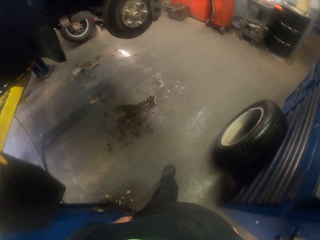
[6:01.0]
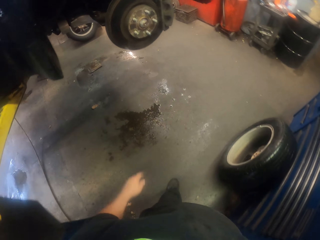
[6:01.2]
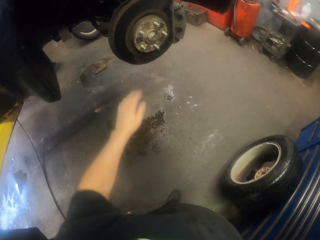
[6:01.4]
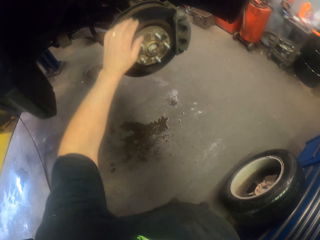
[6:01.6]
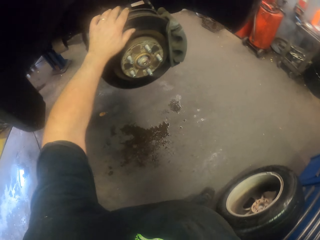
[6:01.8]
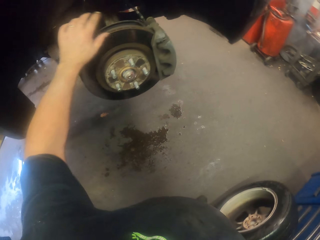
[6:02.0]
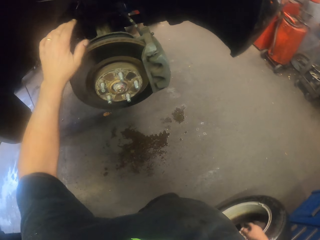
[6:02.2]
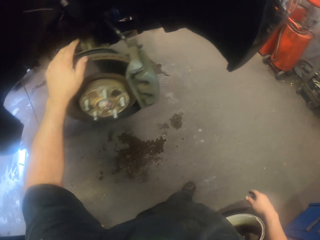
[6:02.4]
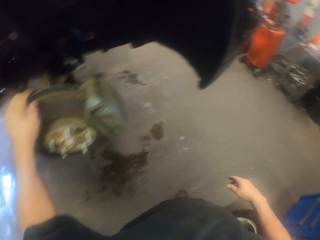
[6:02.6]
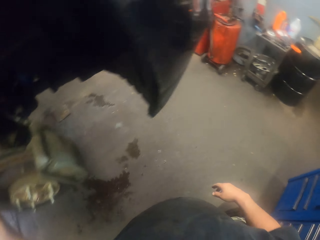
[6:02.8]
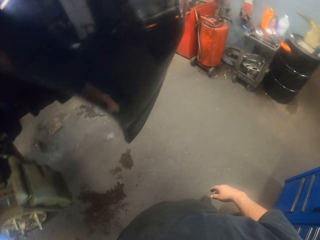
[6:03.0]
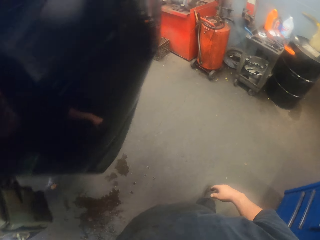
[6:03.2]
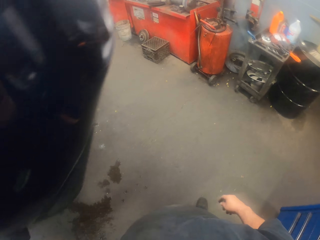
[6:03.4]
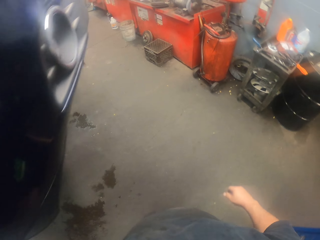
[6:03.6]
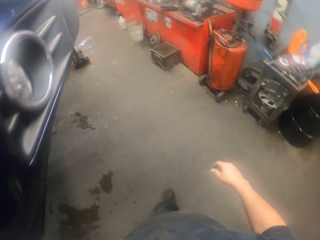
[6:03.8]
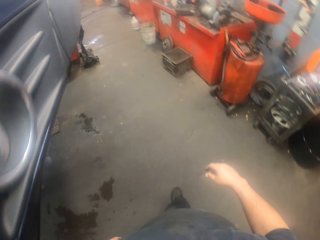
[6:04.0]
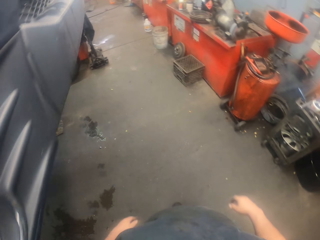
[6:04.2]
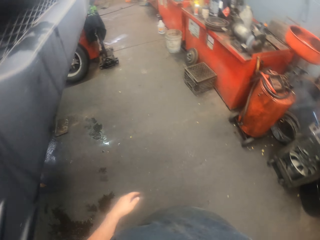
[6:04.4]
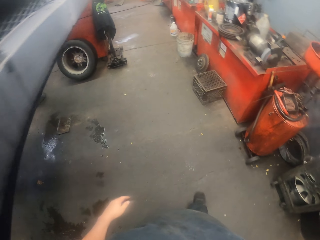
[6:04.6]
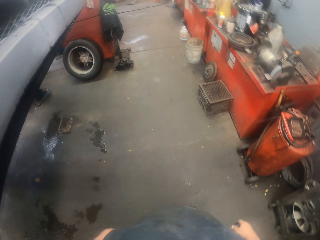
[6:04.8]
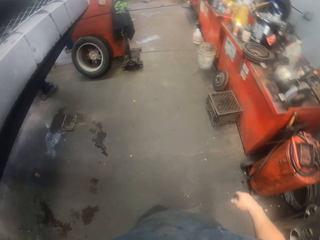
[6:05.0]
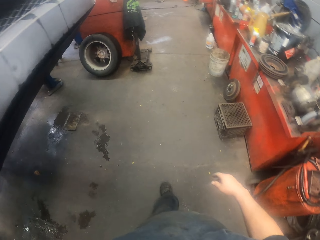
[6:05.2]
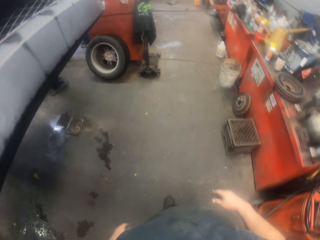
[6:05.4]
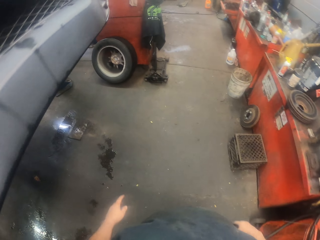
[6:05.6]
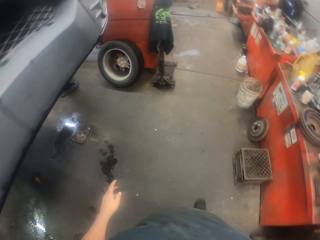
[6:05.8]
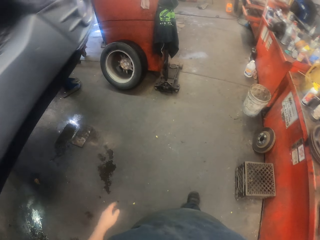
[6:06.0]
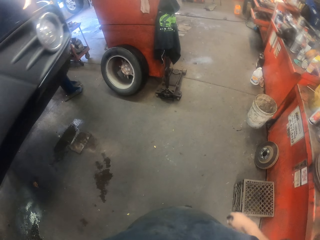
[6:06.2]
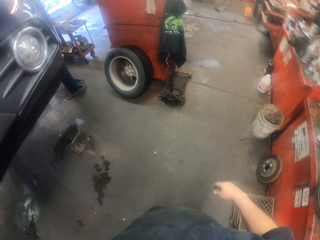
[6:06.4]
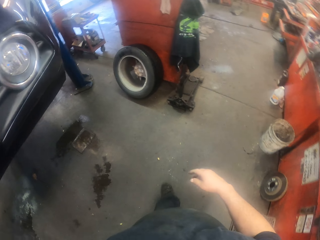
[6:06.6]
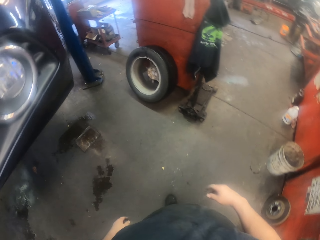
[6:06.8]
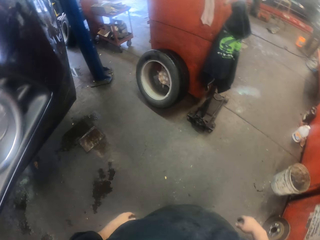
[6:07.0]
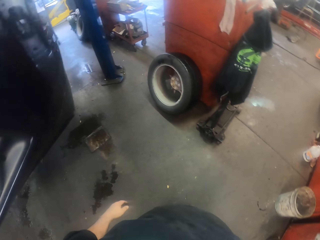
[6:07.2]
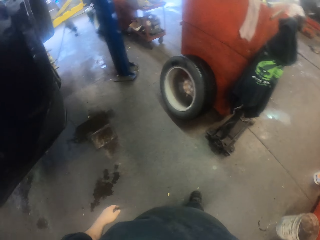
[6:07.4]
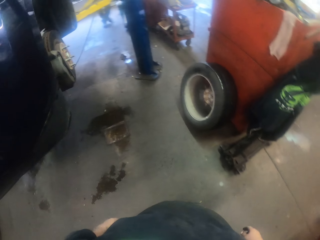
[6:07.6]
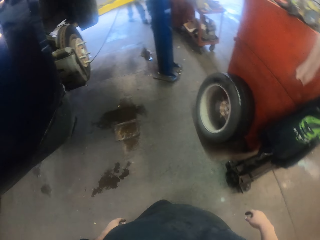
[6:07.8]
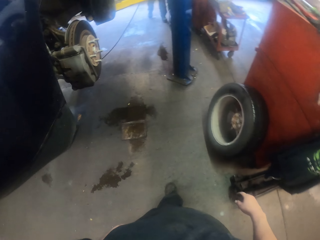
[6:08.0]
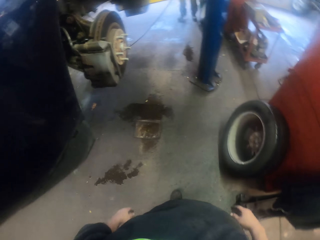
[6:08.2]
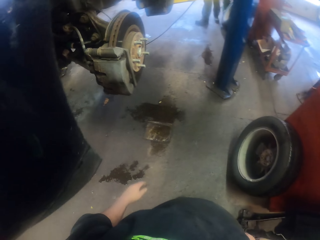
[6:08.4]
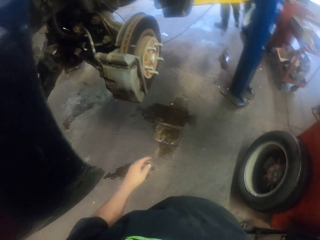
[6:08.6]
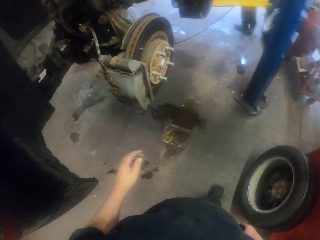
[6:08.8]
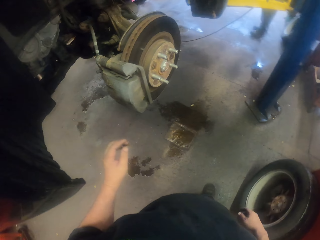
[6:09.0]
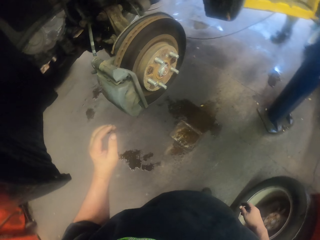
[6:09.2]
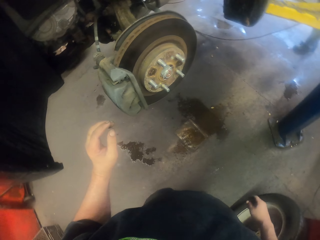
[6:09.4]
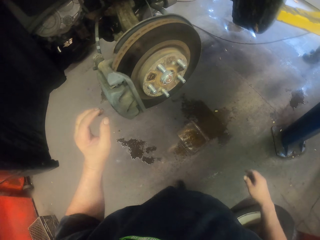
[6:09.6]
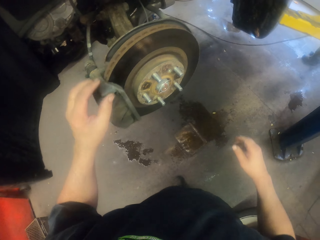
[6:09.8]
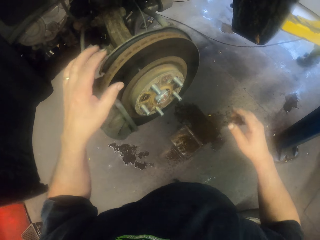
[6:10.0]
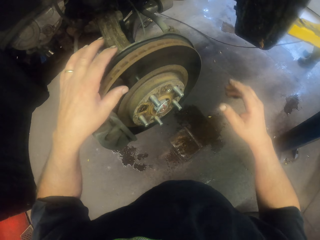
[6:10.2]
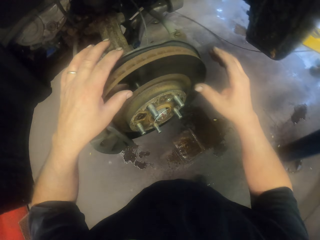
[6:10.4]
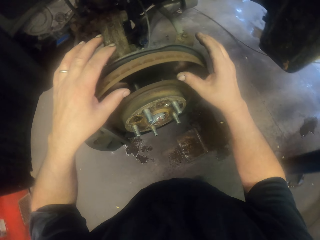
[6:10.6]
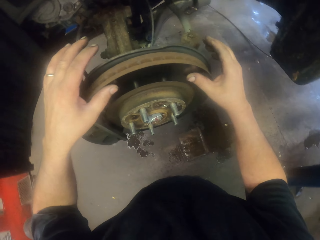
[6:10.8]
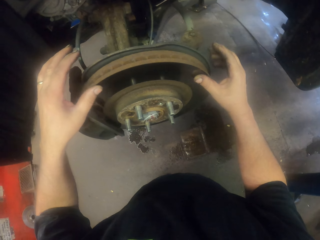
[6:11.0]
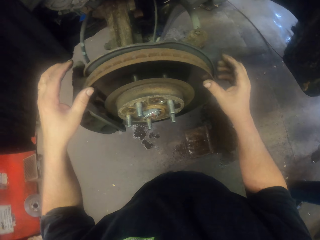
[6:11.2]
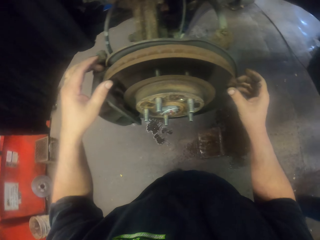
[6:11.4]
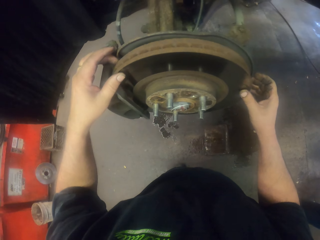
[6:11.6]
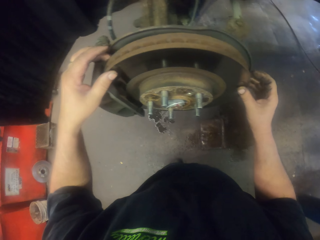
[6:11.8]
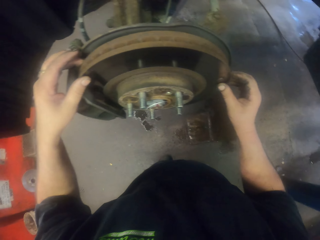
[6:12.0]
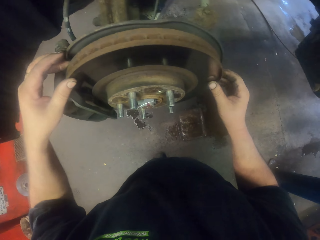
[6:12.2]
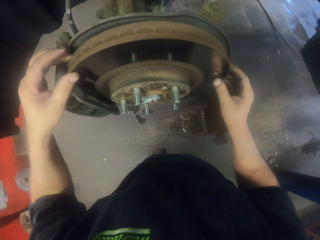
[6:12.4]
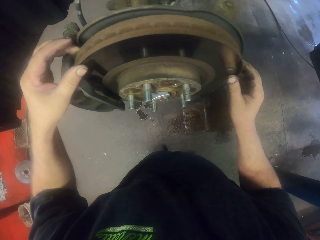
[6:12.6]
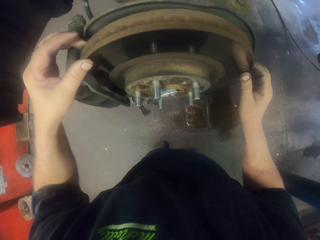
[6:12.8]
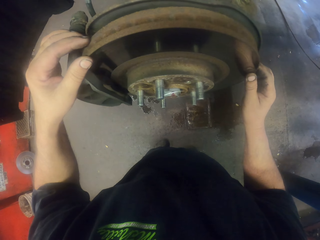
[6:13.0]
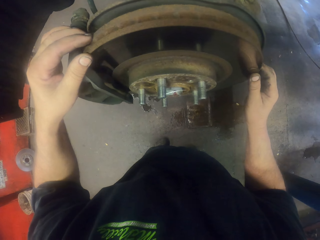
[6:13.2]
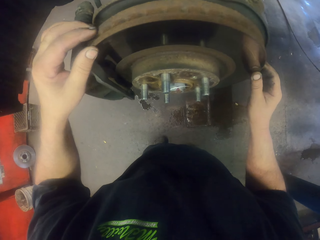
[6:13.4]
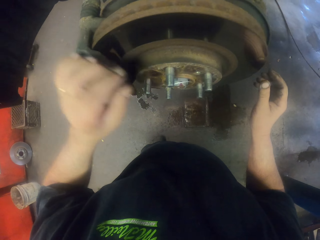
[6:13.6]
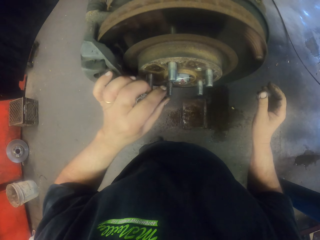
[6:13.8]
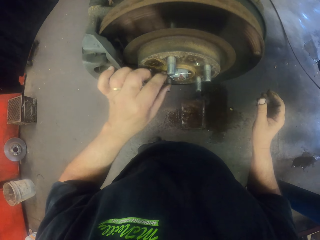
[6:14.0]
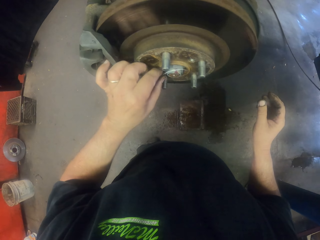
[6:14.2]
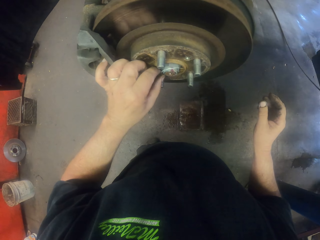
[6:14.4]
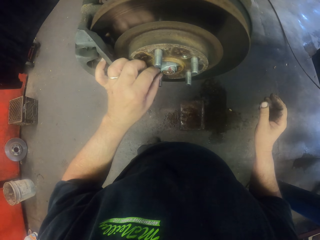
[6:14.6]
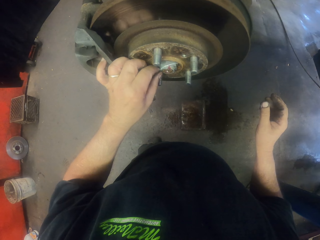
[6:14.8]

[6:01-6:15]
The camera wearer touches a wheel disc. They hold a car tyre metal. They walk around. They touch the wheel disc again. They hold the car tyre metal again.

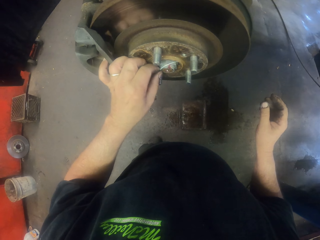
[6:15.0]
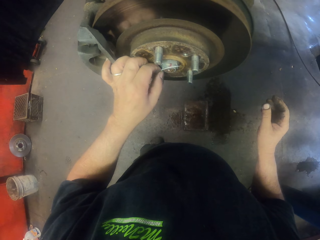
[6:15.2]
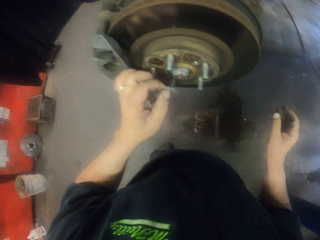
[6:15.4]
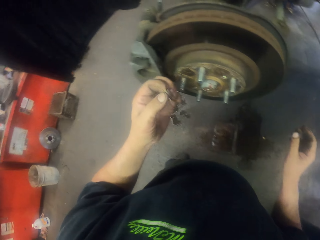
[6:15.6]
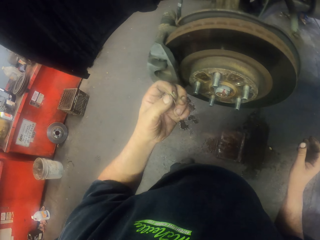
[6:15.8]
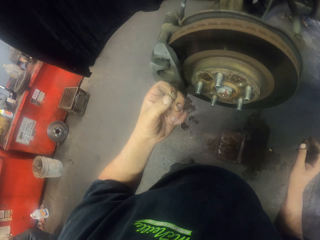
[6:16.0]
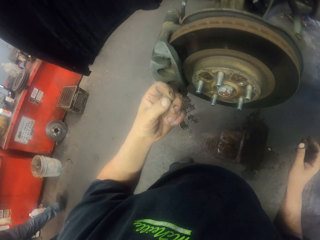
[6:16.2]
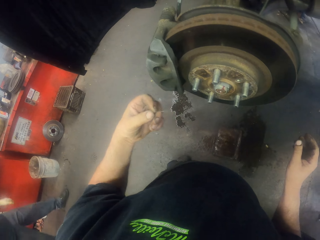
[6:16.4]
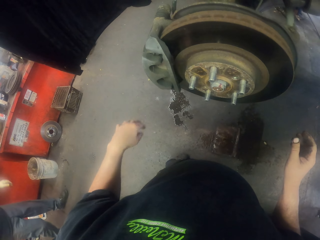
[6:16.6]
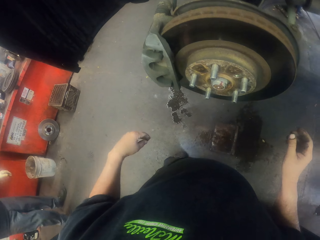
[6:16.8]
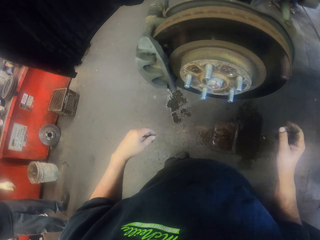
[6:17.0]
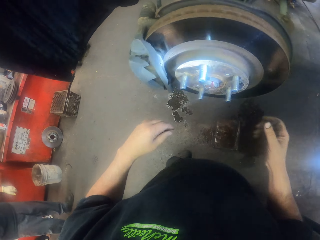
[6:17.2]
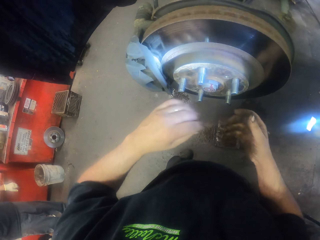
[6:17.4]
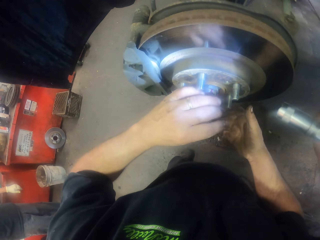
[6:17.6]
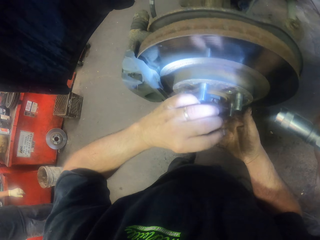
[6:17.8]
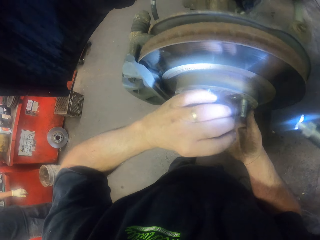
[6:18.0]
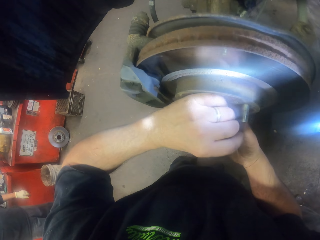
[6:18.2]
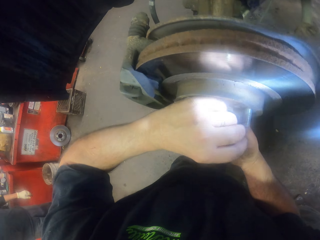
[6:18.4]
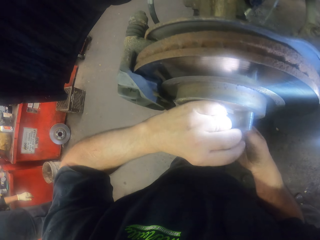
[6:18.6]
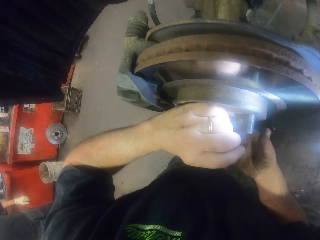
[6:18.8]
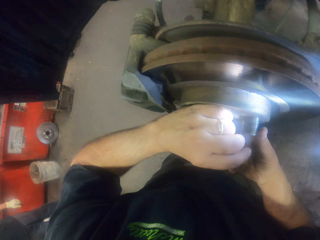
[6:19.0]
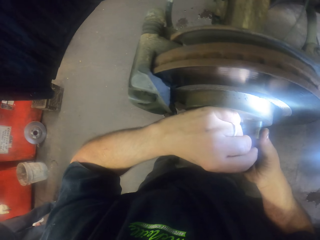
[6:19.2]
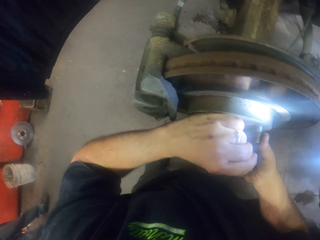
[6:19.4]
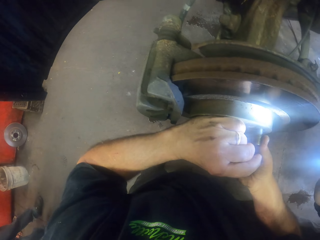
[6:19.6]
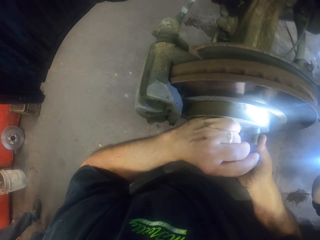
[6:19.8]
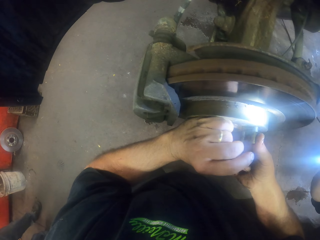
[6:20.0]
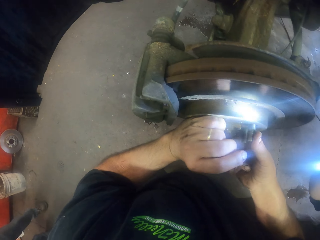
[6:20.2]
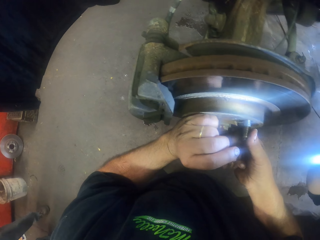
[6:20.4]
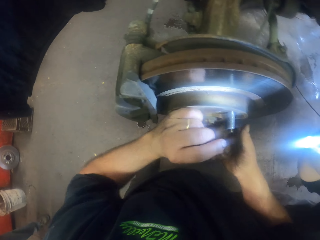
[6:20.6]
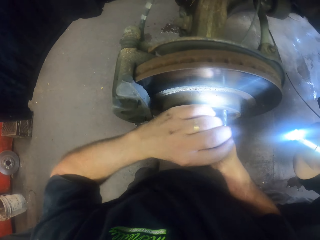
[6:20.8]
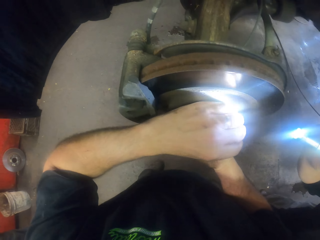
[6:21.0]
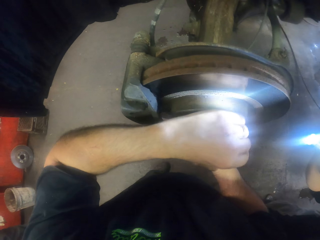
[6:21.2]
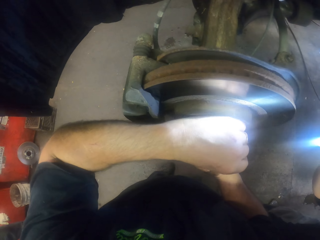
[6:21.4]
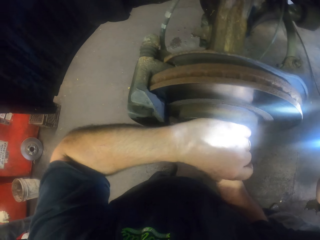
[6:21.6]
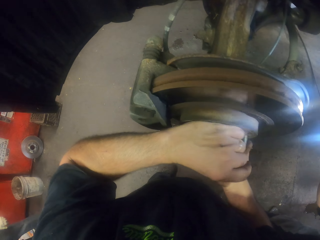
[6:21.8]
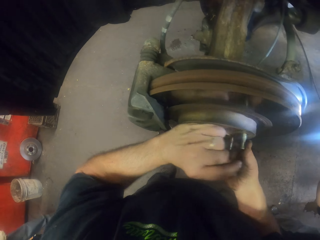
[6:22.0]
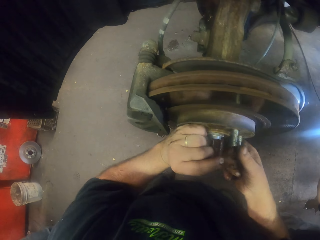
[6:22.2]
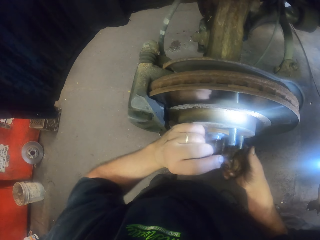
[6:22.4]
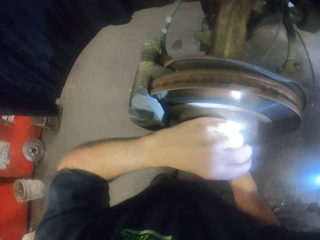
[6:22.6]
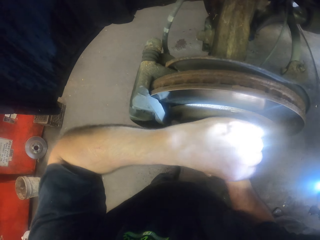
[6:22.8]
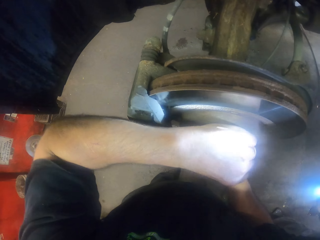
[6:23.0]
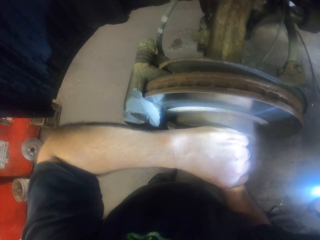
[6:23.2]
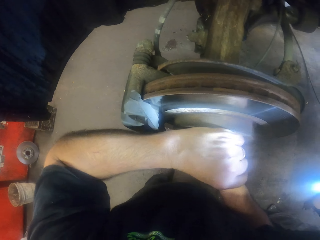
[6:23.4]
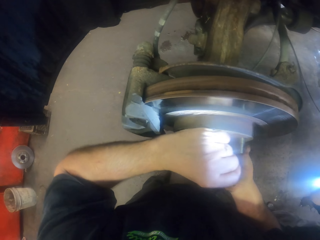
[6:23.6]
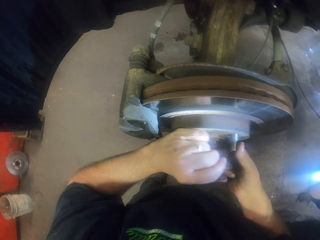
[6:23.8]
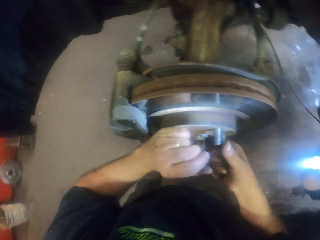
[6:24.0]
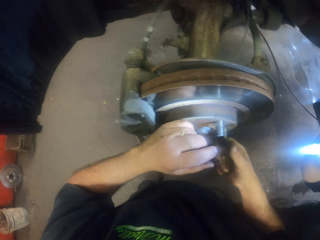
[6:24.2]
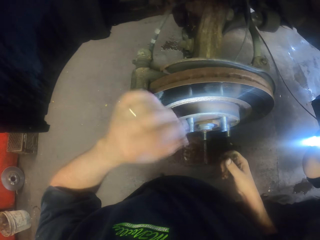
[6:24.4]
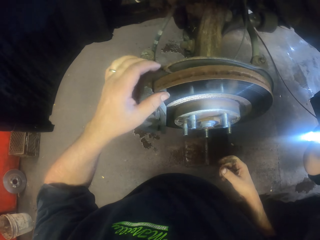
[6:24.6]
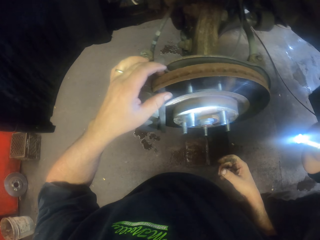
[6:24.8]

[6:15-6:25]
The camera wearer removes something from the wheel disc. They rotate the wheel disc. A man looks at the wheel disc with a torch.
